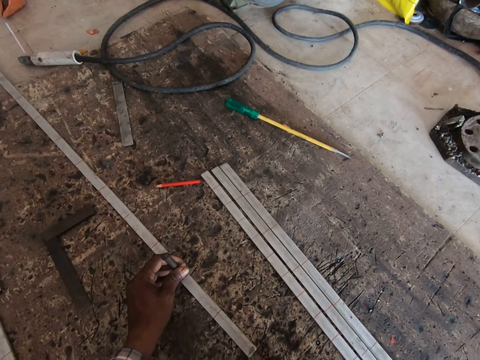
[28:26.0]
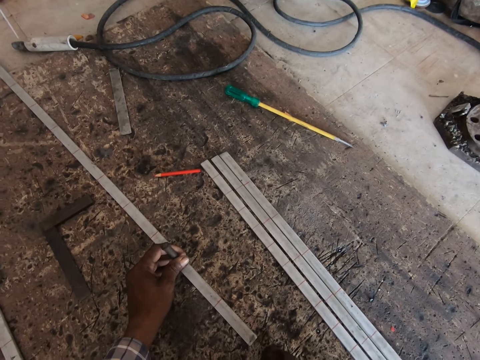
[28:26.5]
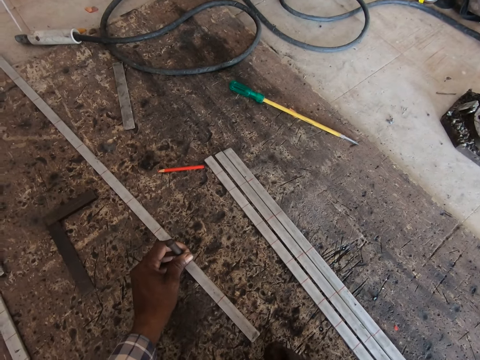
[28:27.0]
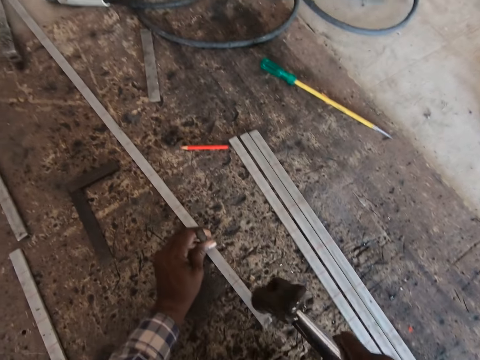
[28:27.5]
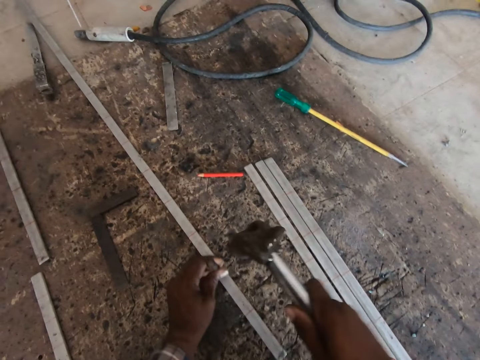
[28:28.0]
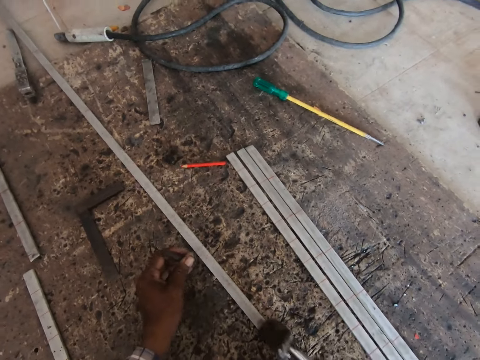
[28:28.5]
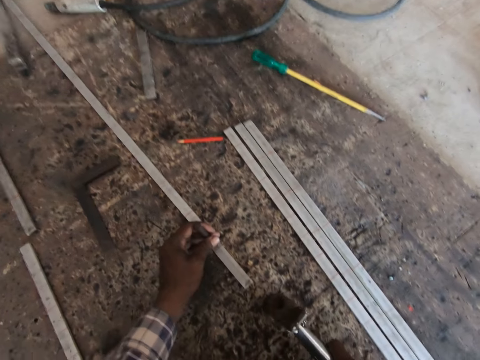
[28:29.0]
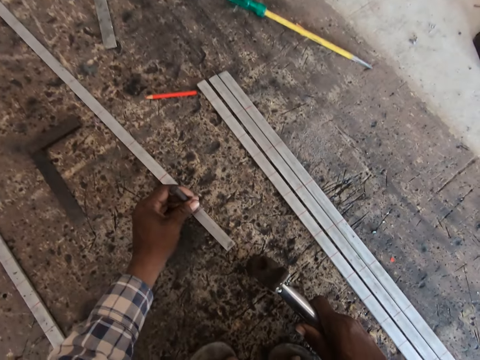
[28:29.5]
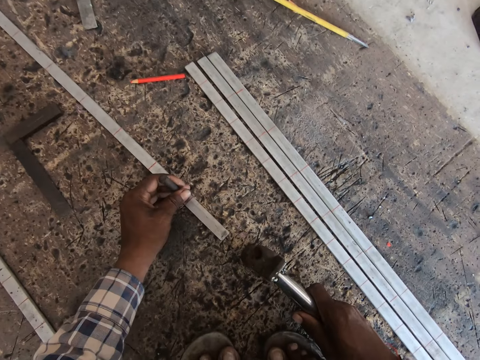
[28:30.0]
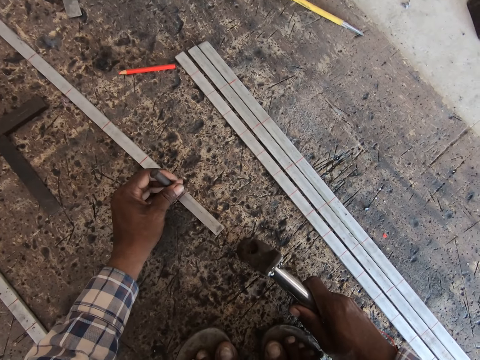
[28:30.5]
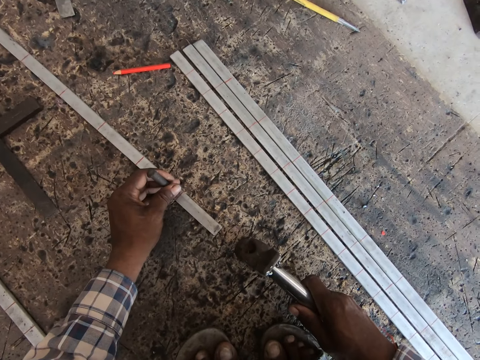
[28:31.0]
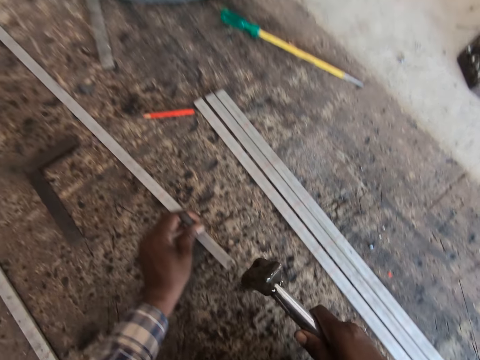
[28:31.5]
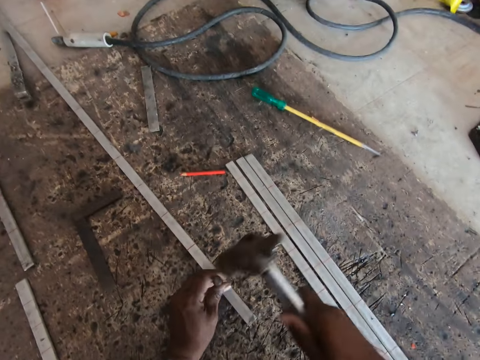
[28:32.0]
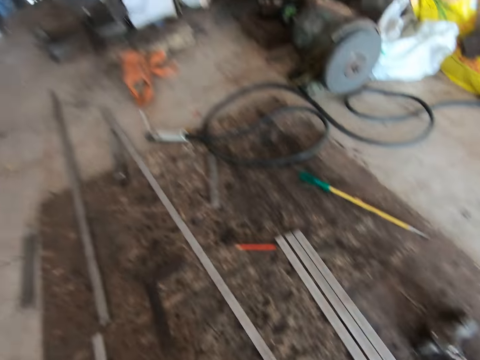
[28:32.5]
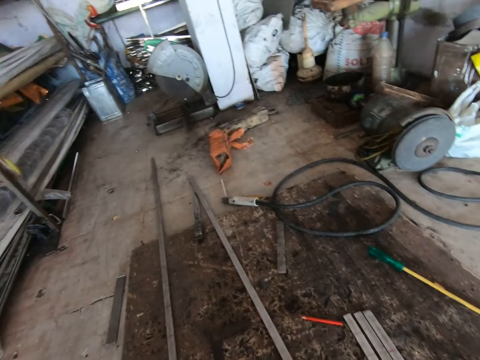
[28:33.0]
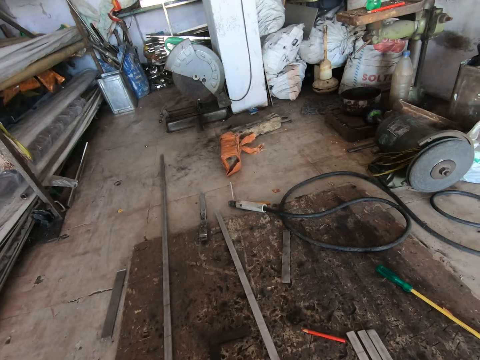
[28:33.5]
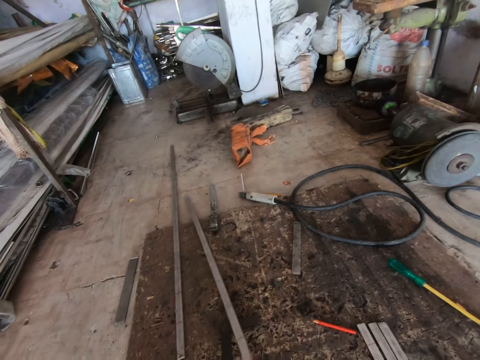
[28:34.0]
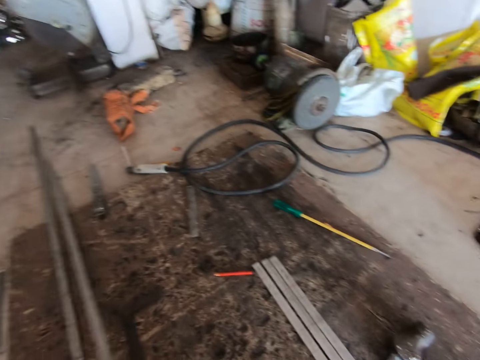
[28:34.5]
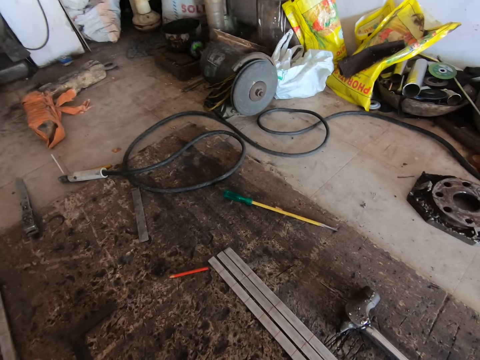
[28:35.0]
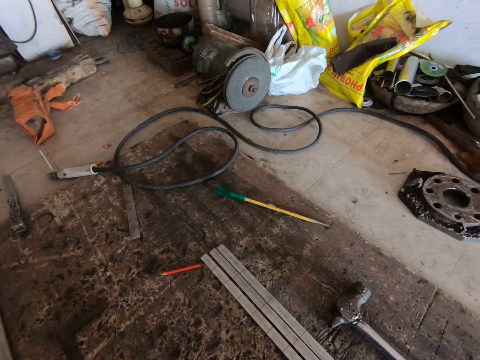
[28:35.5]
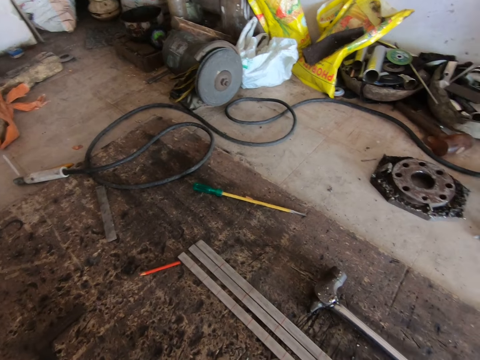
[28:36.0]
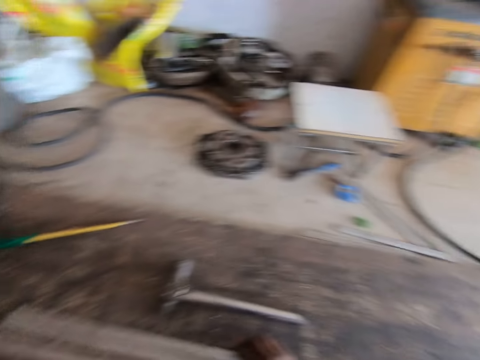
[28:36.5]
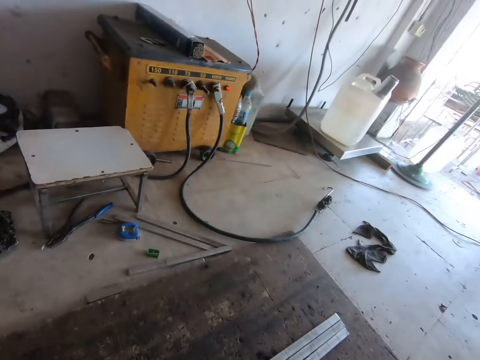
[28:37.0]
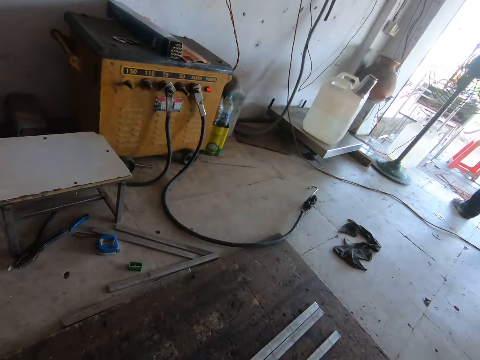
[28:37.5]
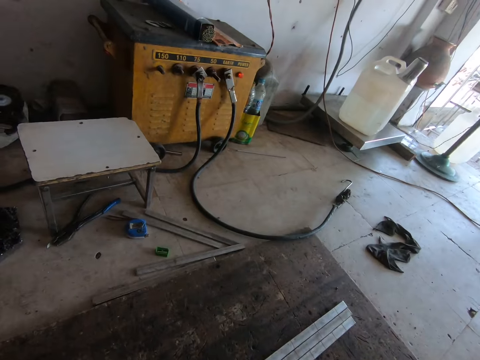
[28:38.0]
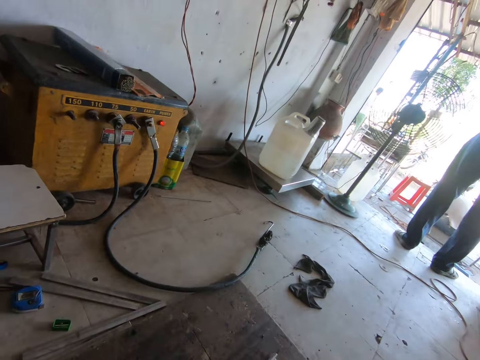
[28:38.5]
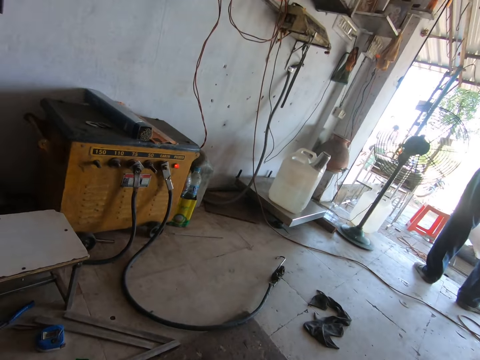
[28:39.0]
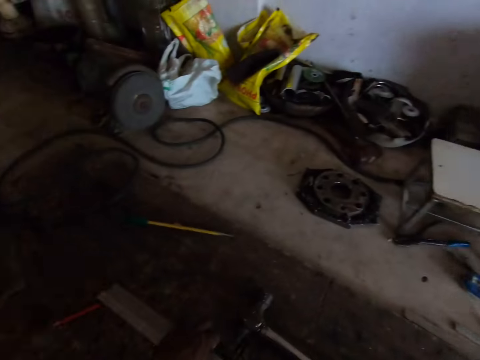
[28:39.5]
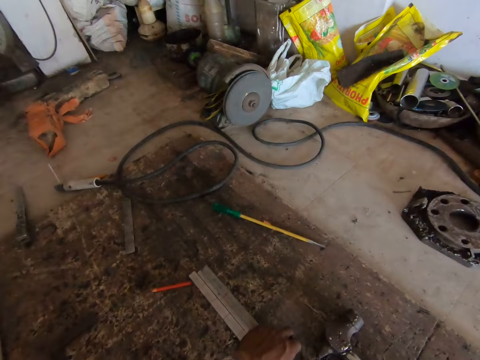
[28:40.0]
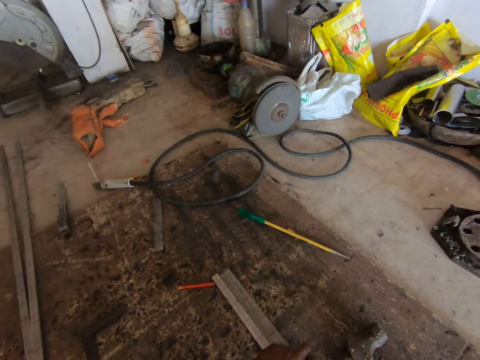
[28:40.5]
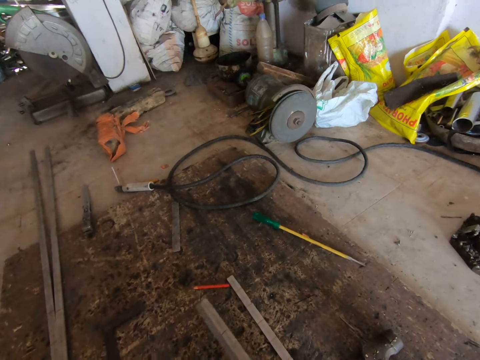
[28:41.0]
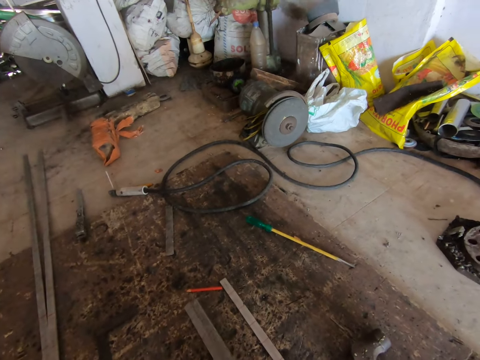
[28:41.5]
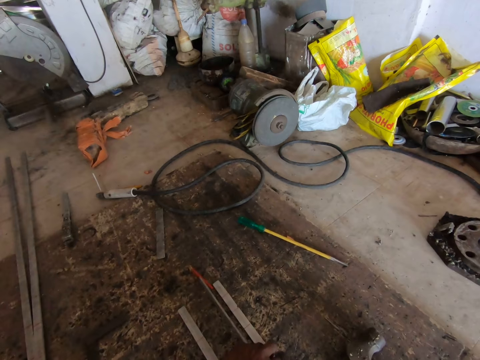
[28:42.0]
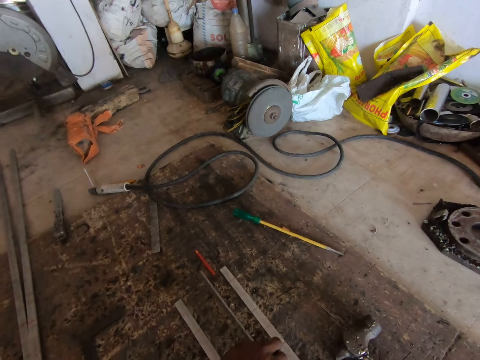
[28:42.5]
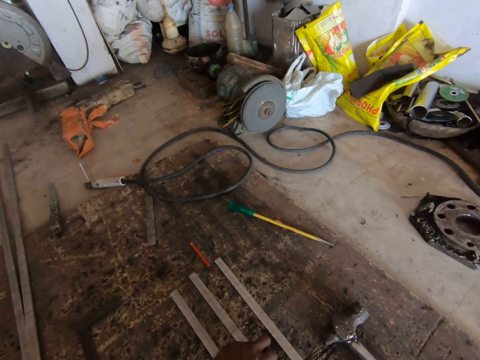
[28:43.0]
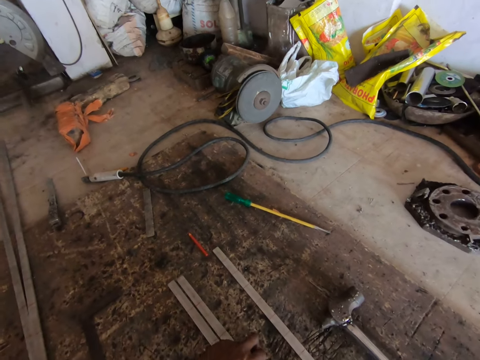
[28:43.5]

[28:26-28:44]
The camera wearer places the nail on the iron rod. He hits the nail with the hammer. He places the nail on the iron rod. He drops the hammer on the floor with his right hand. He moves the metal rod away from himself with his right hand. He looks around. He separates some rods on the floor with his left hand. He moves the iron rod.

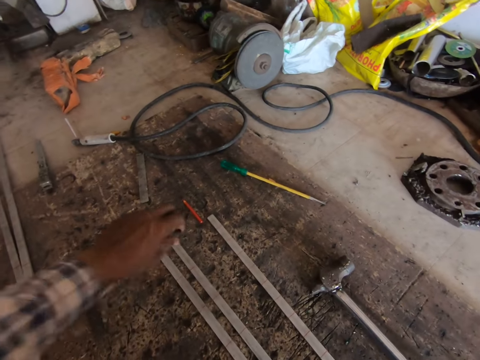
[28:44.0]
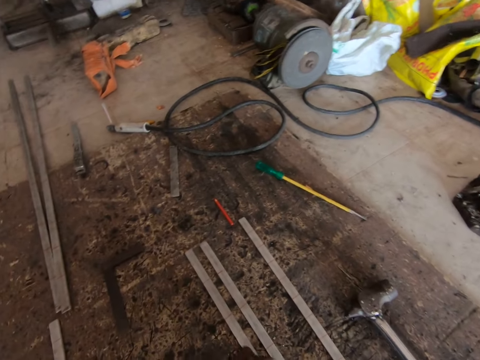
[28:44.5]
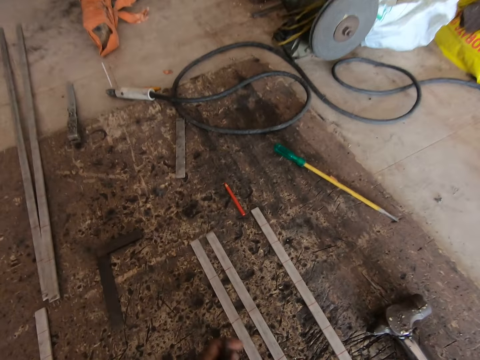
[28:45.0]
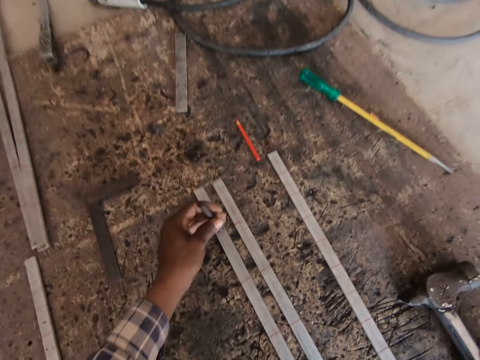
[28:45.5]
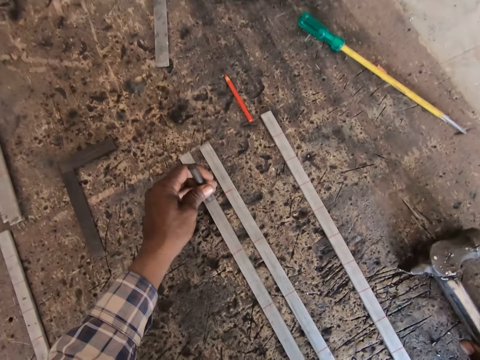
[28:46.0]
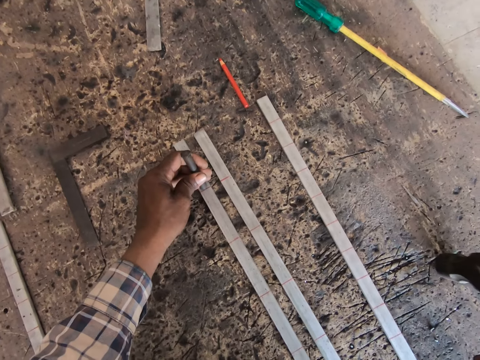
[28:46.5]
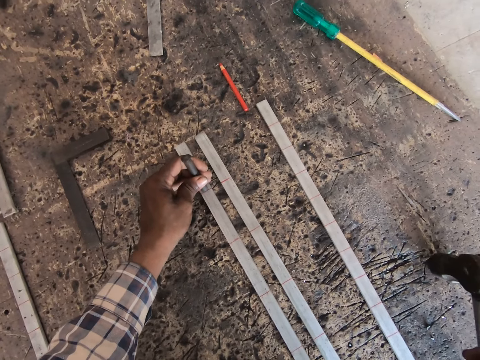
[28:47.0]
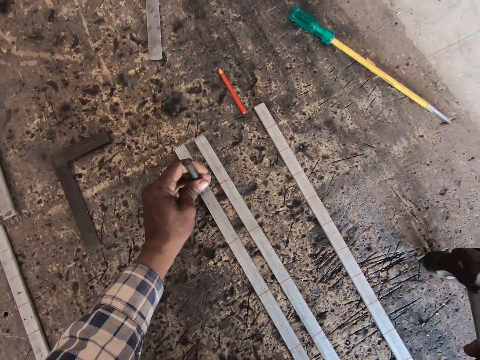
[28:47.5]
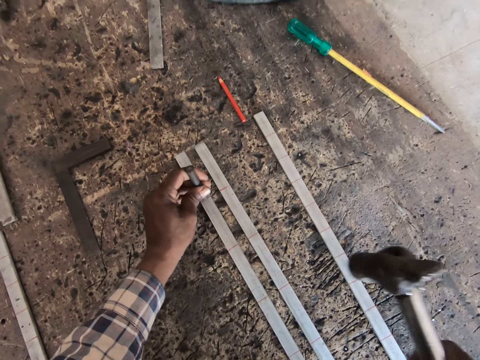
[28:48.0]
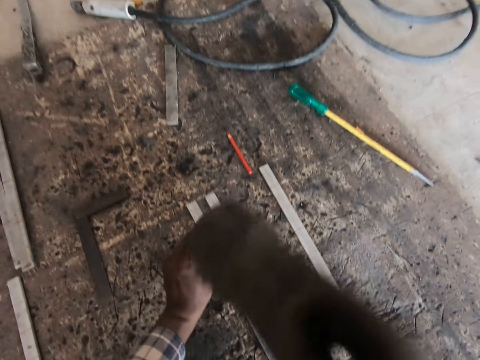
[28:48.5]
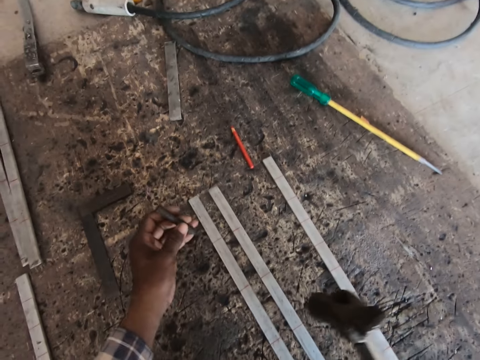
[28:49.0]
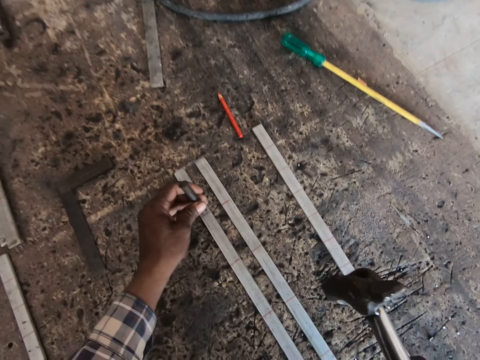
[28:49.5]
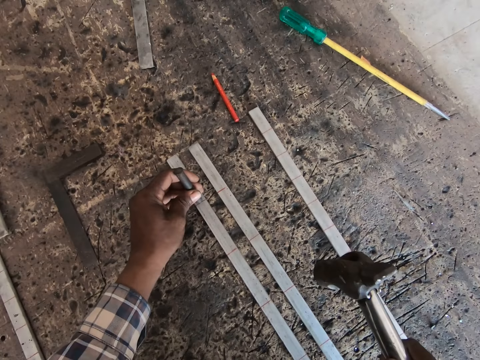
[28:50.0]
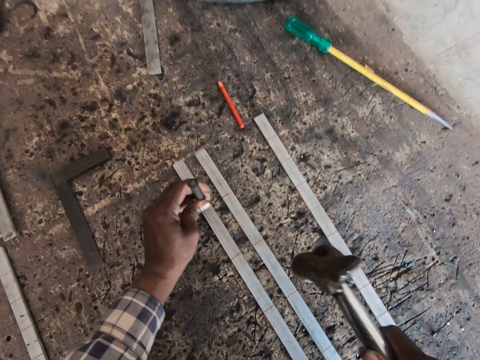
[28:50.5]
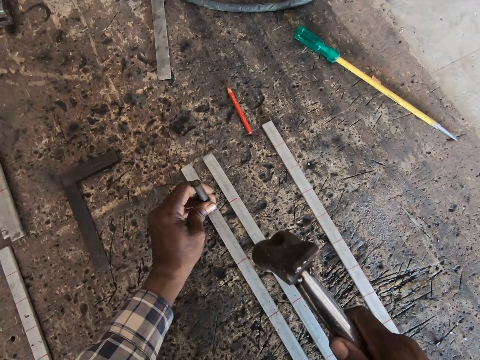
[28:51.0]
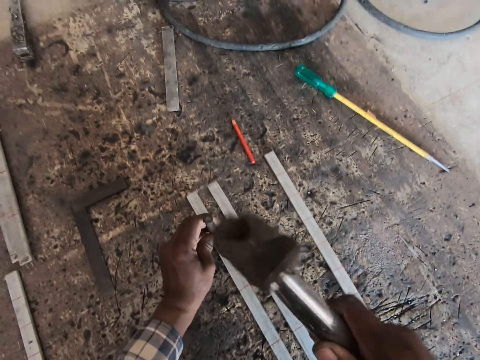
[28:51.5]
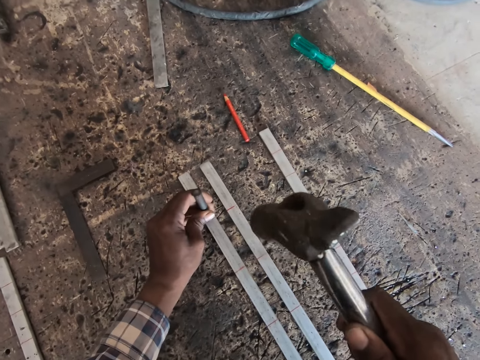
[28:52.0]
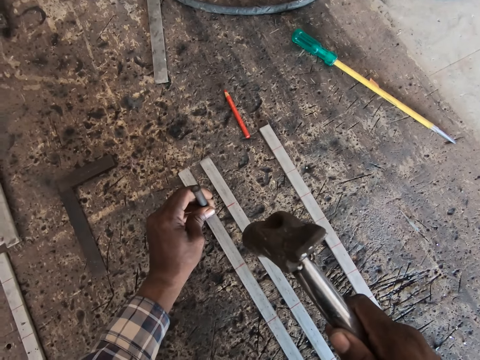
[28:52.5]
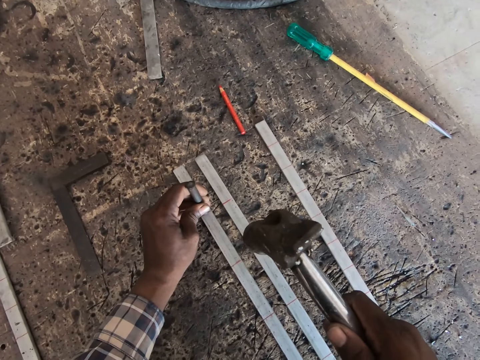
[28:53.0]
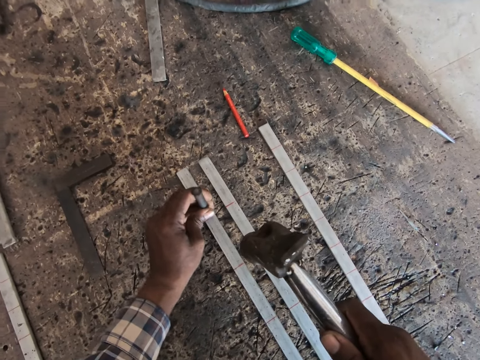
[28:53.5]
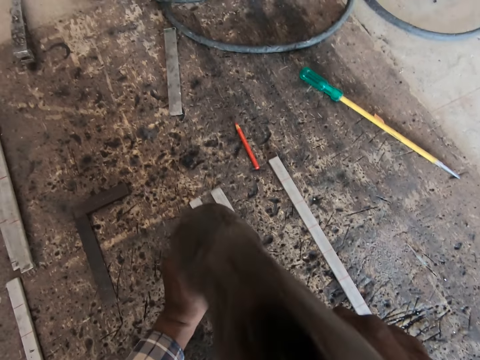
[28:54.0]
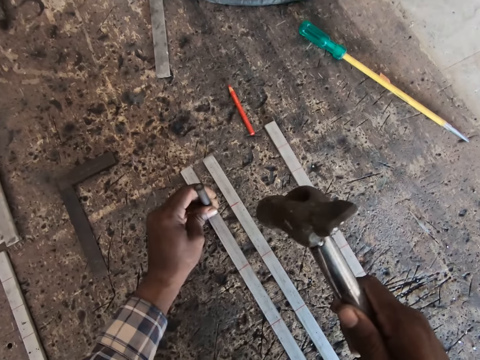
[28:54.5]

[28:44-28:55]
The camera wearer places the chisel or nail on a metal or iron rod with his left hand. He picks up the hammer on the floor with his right hand. He marks the metal rod with the hammer and chisel in his hands. He hits the nail with the hammer. He places the nail on the iron rod.
